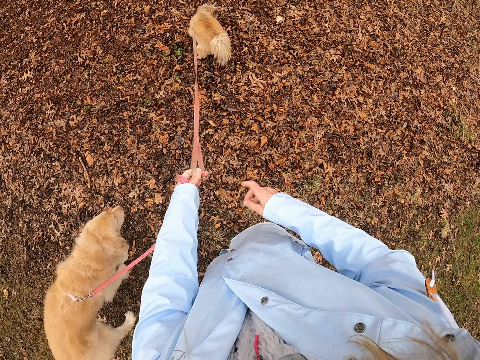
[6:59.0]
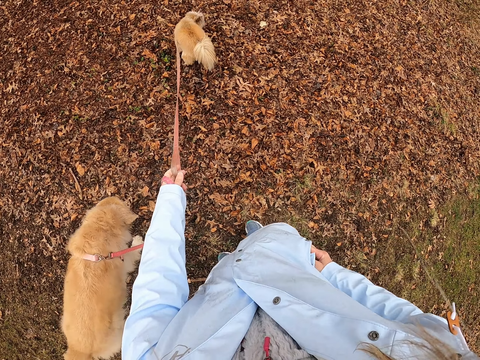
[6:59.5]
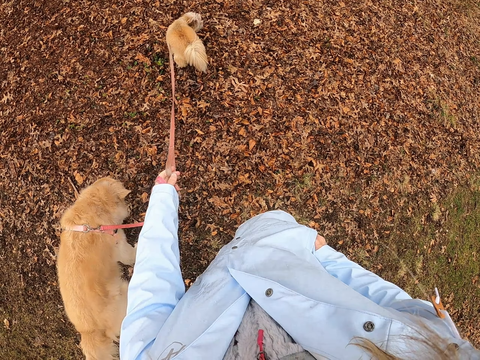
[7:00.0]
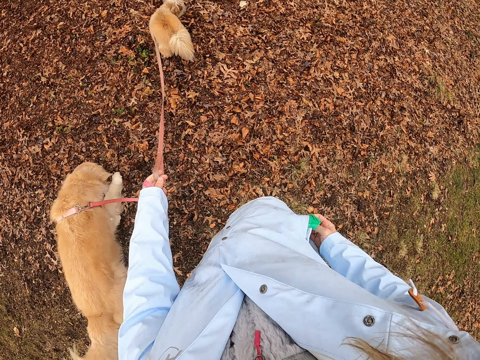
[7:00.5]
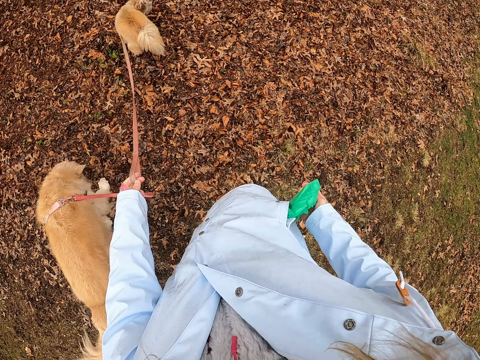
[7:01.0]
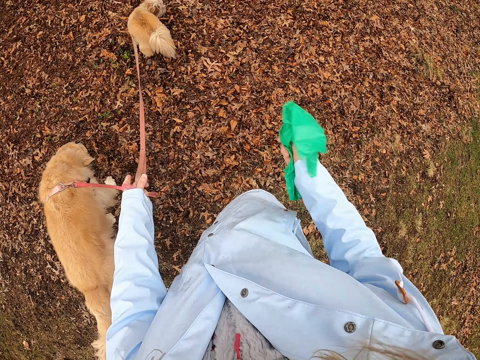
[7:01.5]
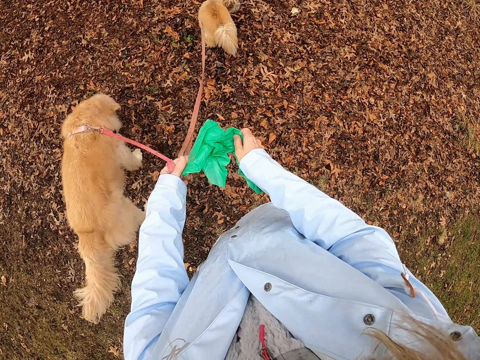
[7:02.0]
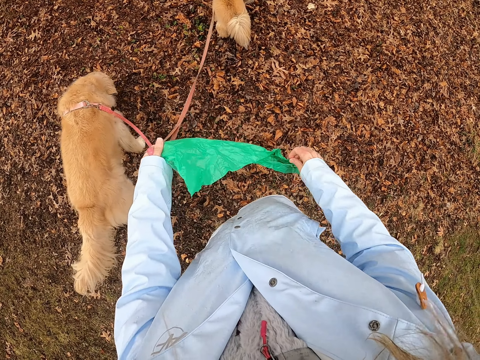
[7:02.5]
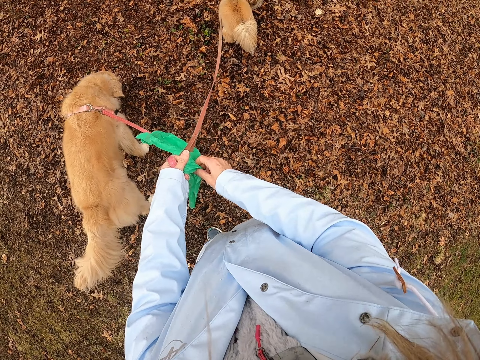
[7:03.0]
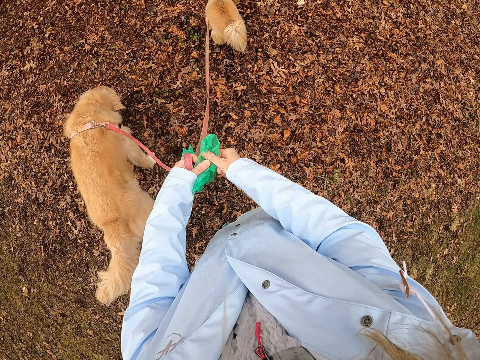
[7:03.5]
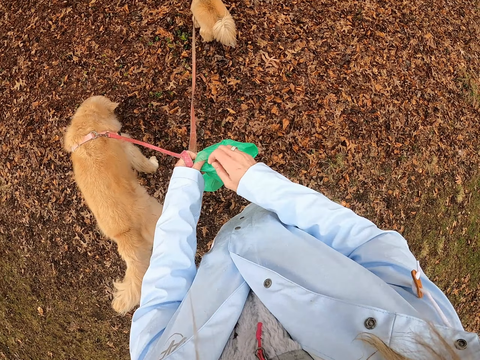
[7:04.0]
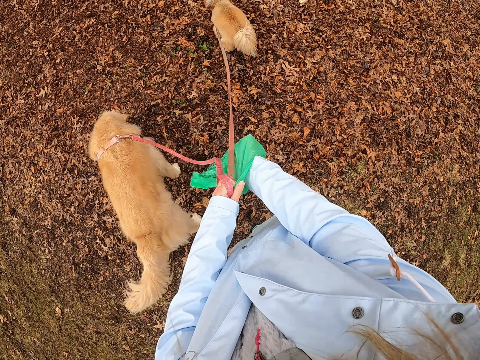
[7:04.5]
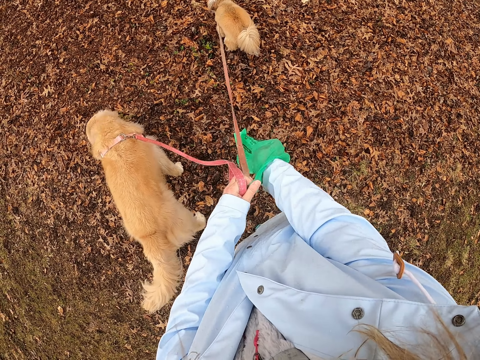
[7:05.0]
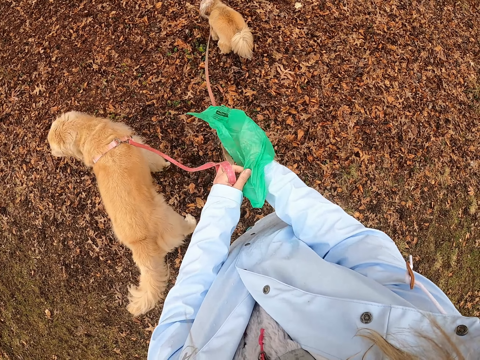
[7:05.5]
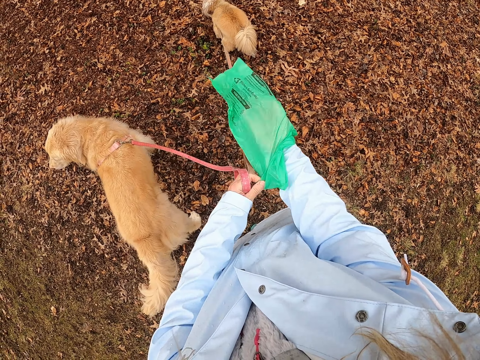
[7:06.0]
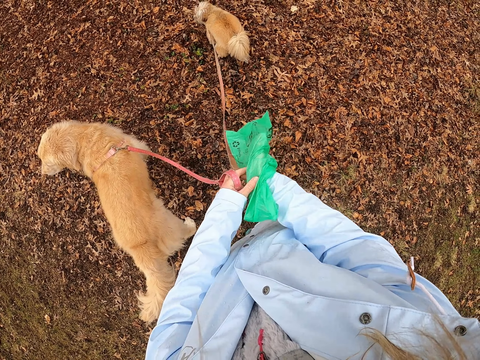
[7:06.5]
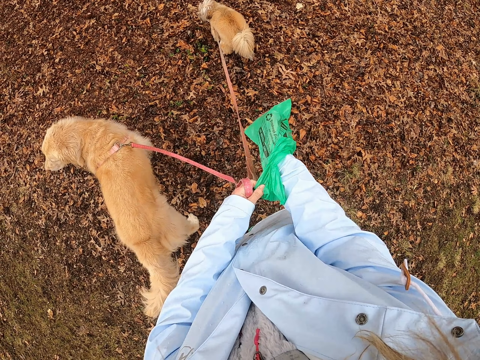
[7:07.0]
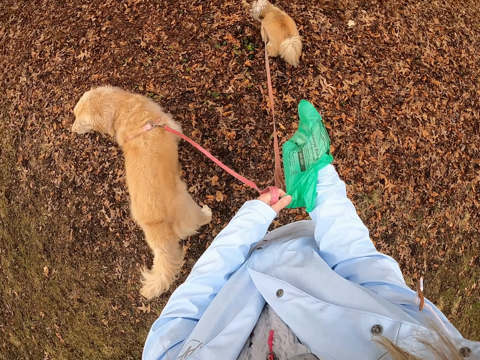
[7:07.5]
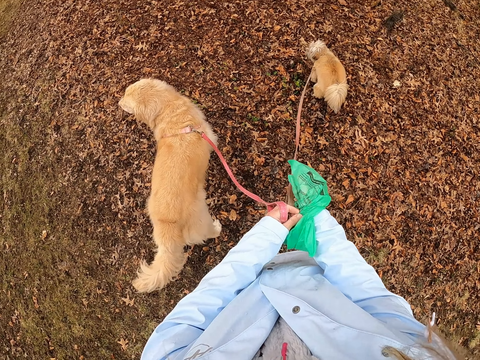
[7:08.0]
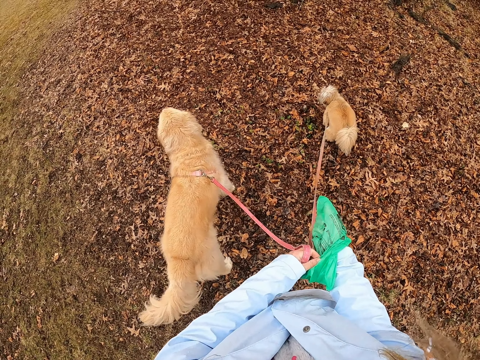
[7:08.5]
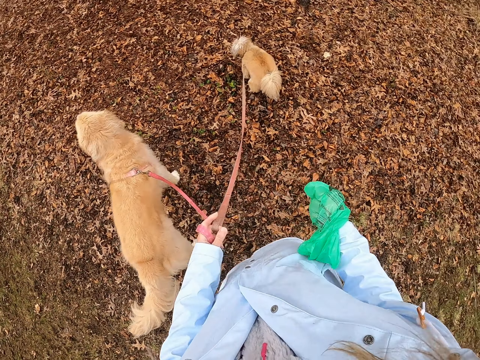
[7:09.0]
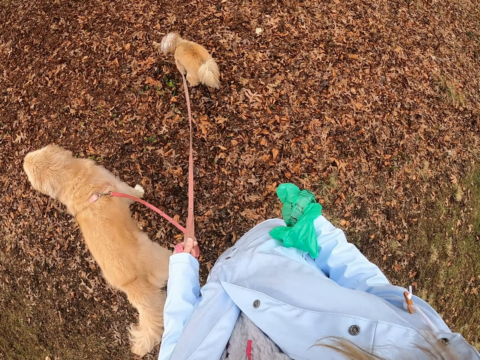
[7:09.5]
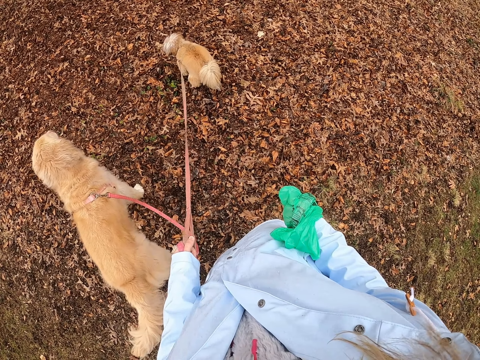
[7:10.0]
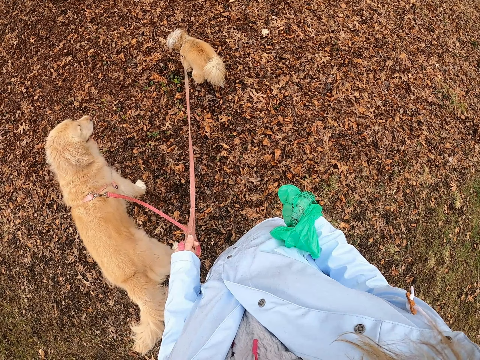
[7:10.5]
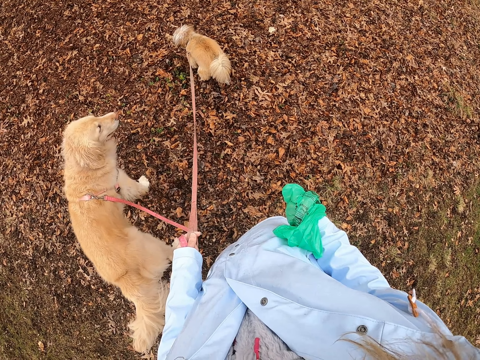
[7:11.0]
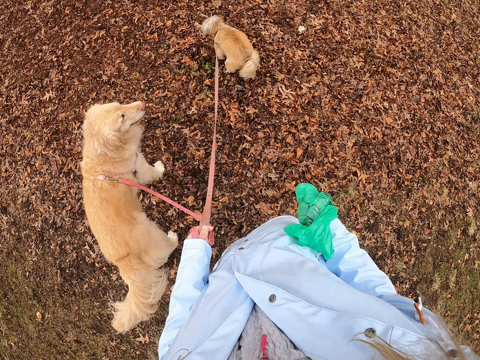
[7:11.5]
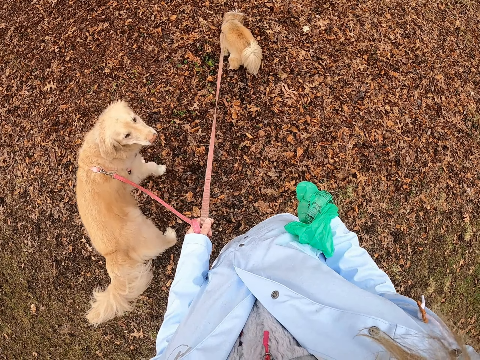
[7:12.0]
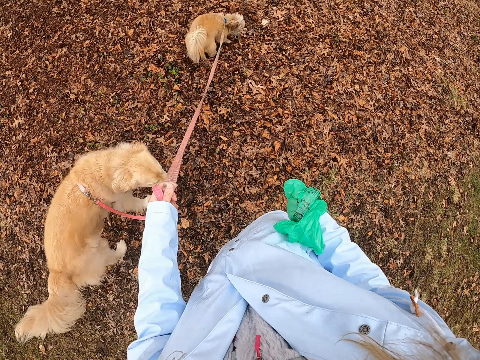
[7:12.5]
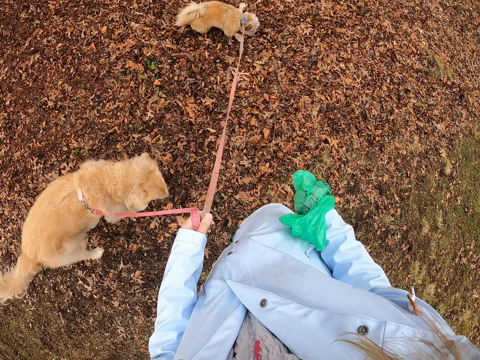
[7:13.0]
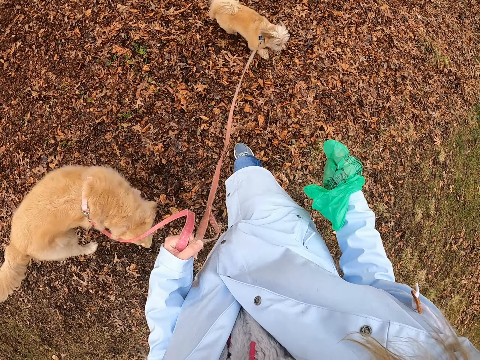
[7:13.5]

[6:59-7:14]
The camera wearer removes a paper bag. They unfold the paper bag. They put the hand on the paper bag. They put the carry bag on the hand.

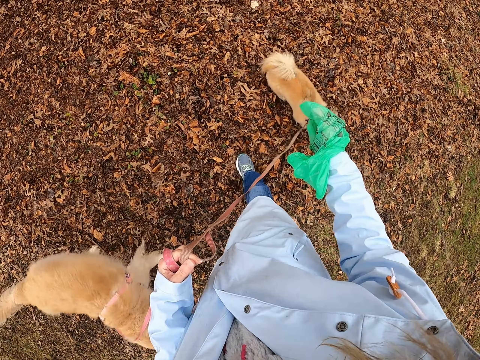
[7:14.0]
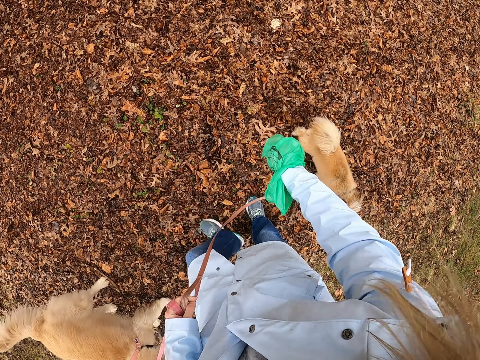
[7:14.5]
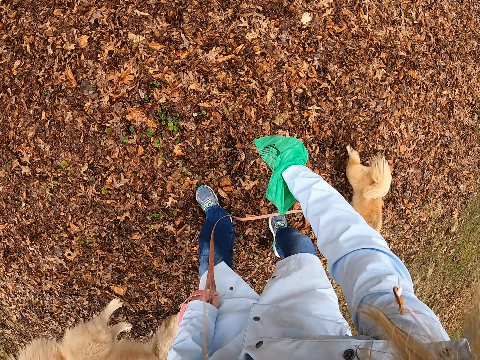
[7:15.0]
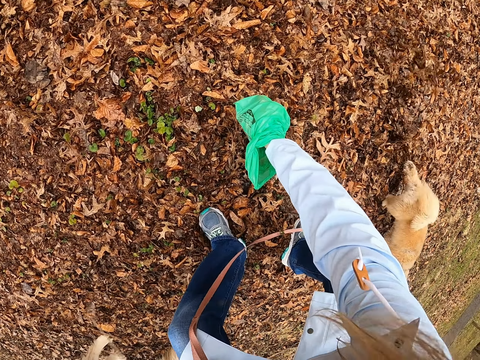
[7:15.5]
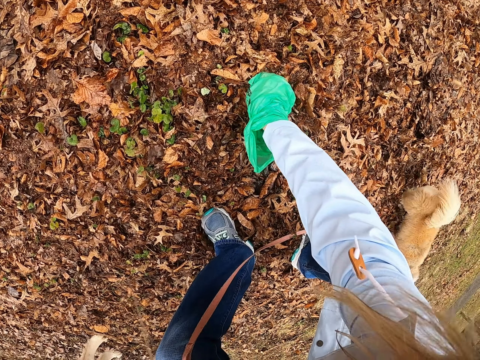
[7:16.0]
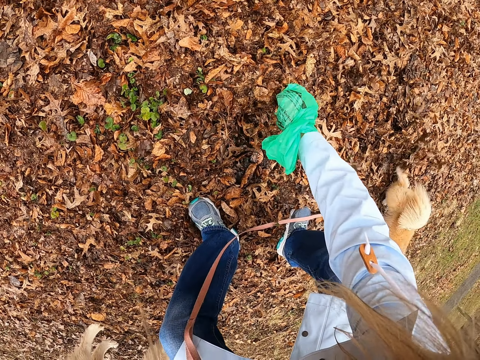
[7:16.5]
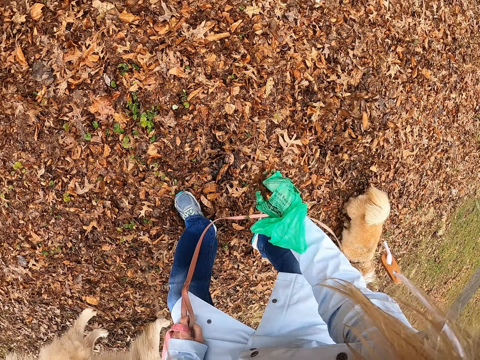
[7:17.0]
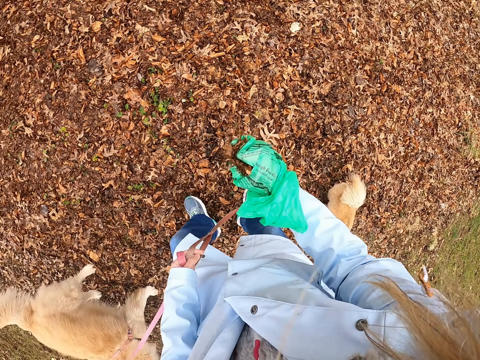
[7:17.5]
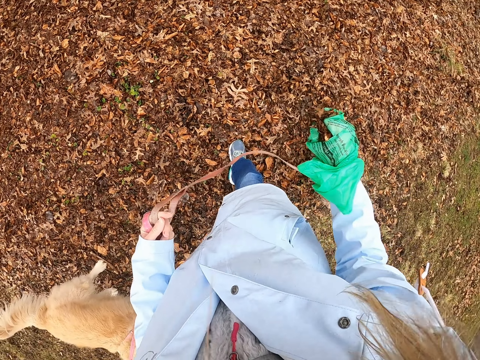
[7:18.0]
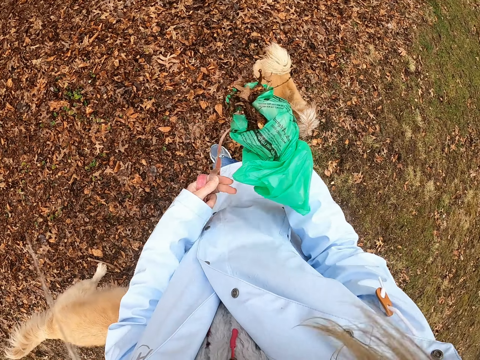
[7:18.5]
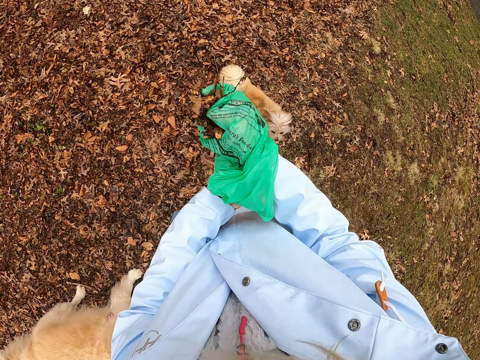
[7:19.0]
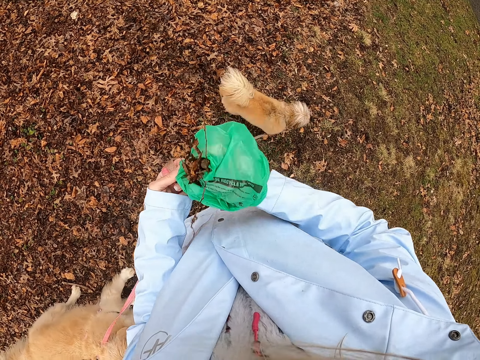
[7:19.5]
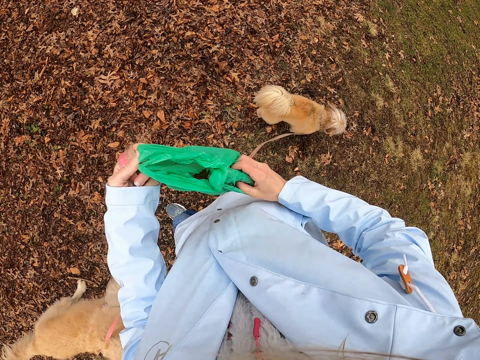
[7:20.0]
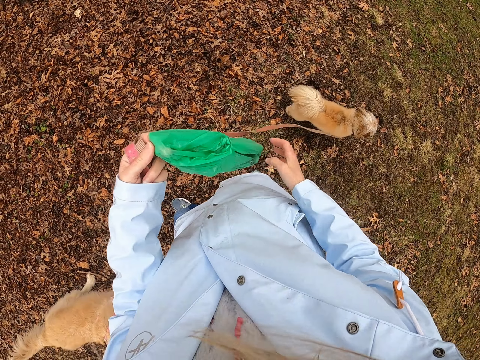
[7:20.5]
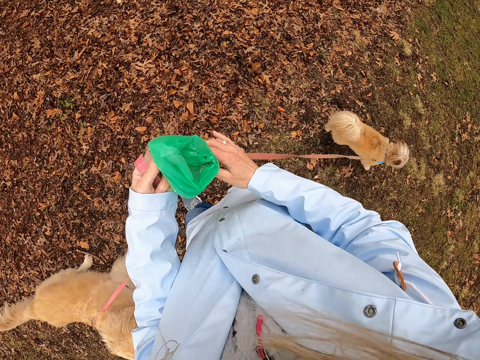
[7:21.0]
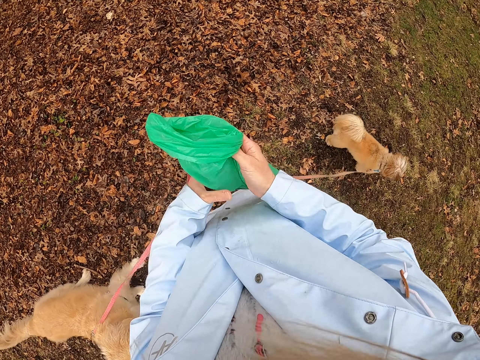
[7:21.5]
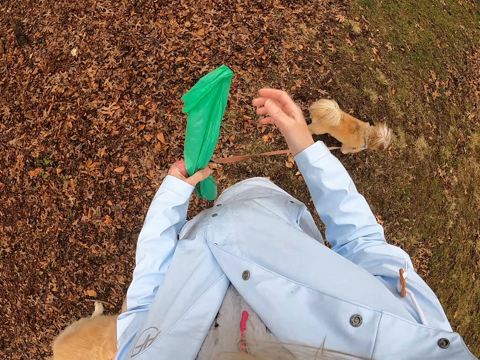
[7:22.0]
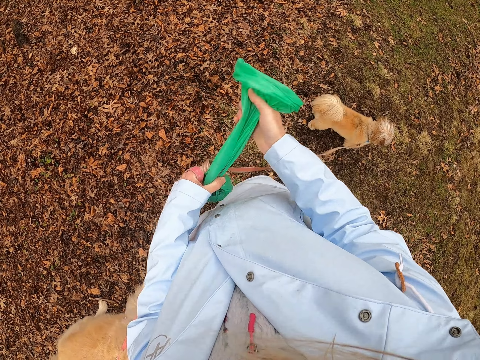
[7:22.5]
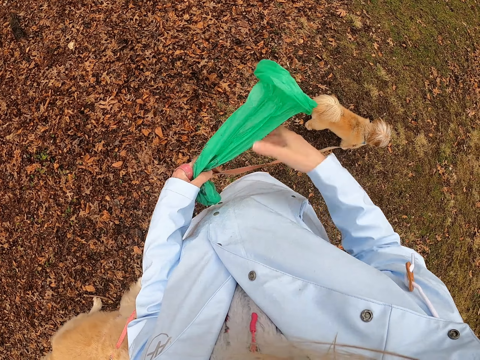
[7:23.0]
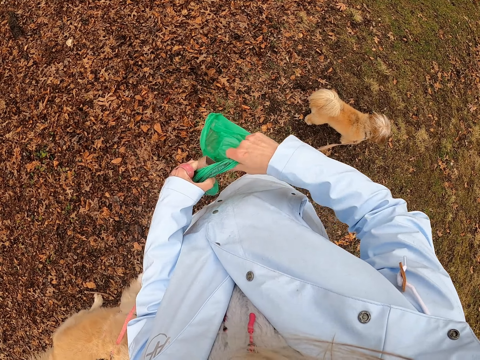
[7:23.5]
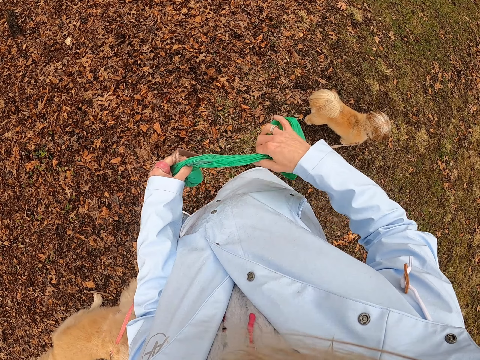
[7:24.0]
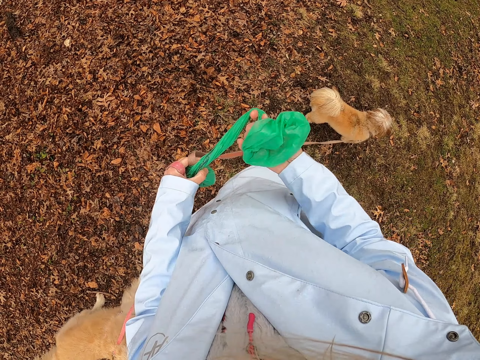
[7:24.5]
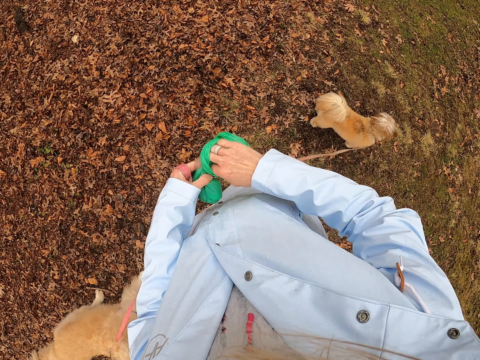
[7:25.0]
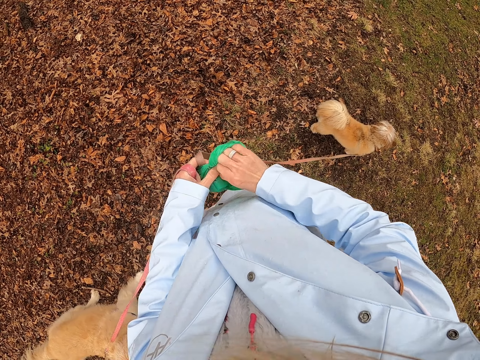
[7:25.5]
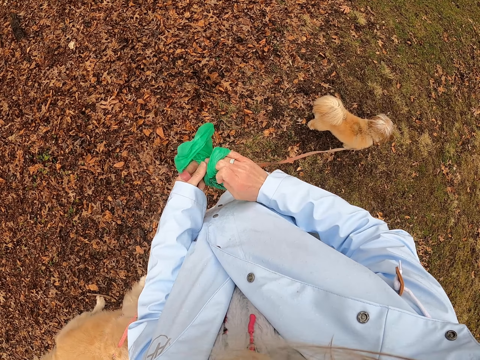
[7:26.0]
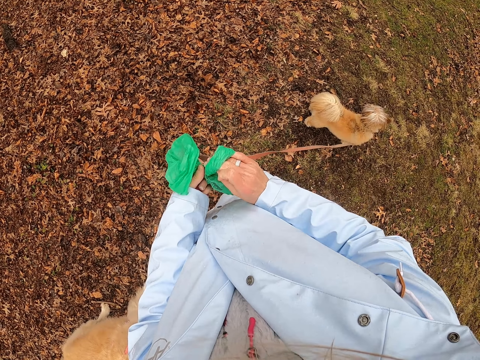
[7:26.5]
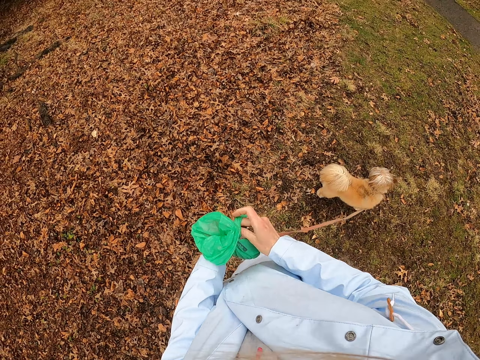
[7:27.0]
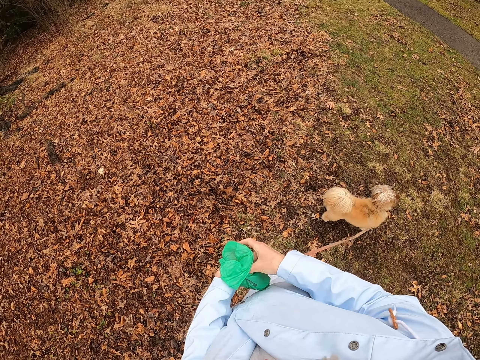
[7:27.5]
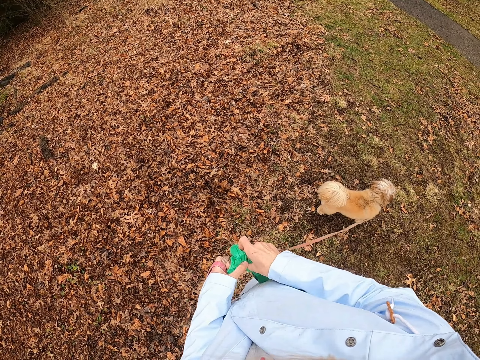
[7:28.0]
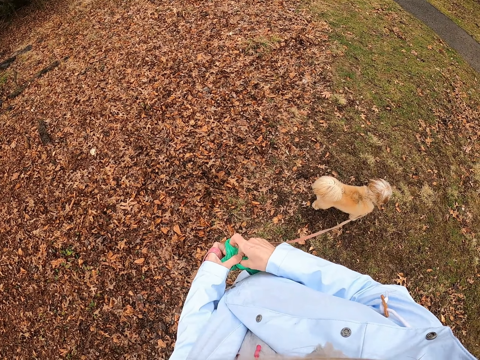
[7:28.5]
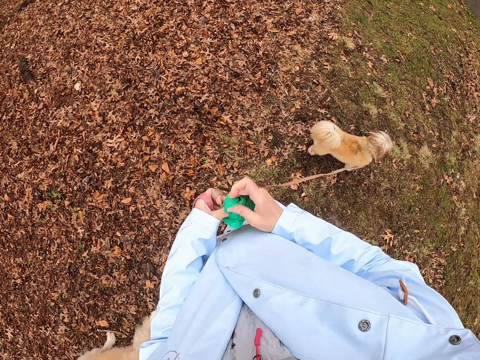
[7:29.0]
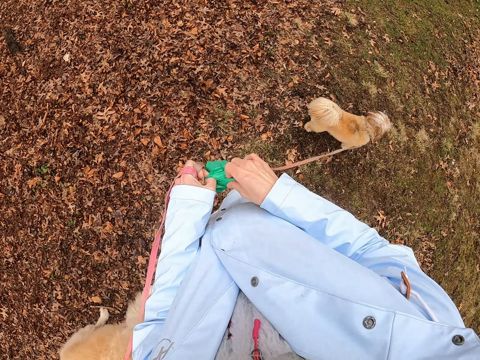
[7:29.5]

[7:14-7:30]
The camera wearer collects something. They knot something.
